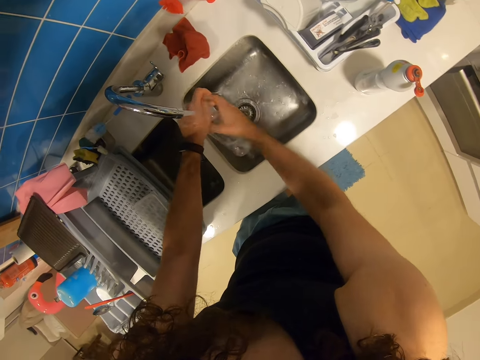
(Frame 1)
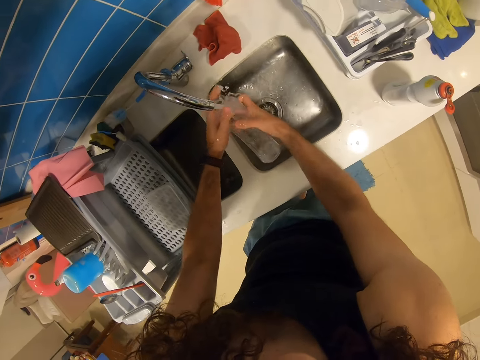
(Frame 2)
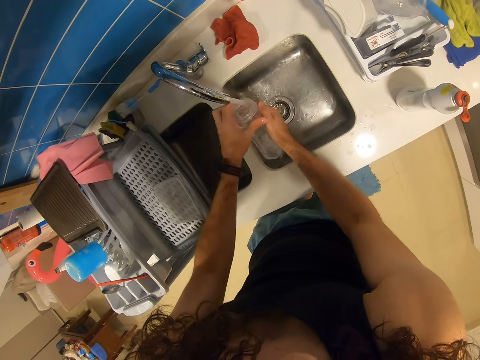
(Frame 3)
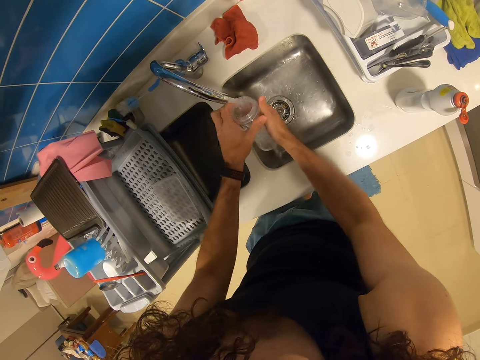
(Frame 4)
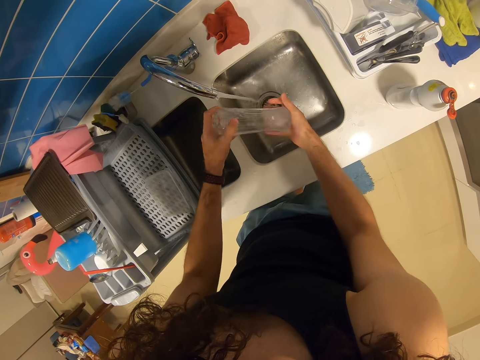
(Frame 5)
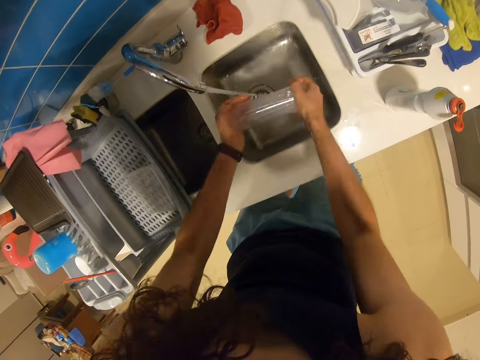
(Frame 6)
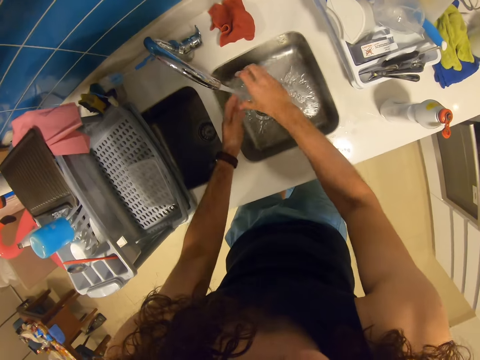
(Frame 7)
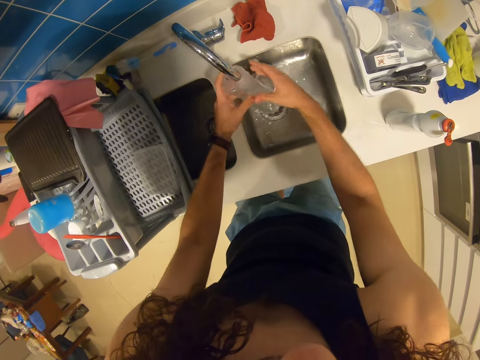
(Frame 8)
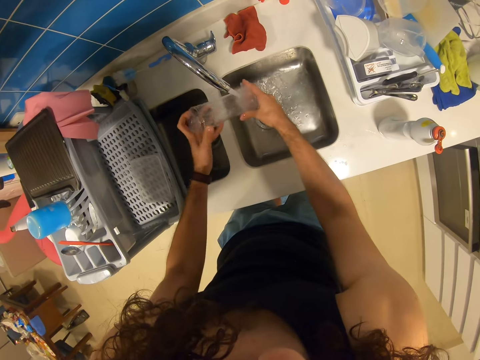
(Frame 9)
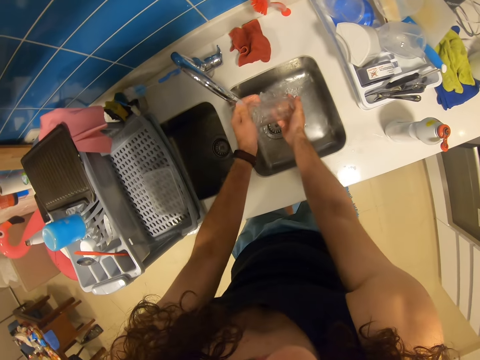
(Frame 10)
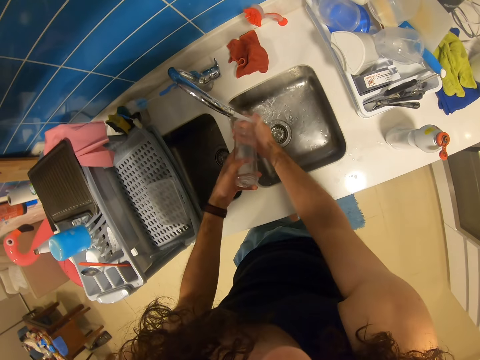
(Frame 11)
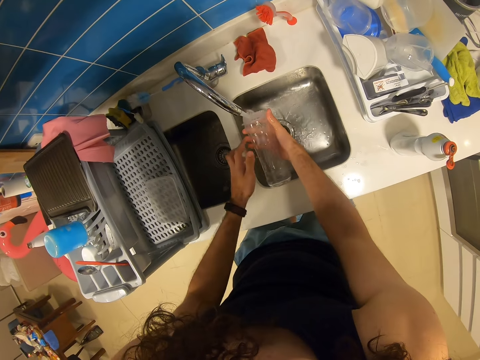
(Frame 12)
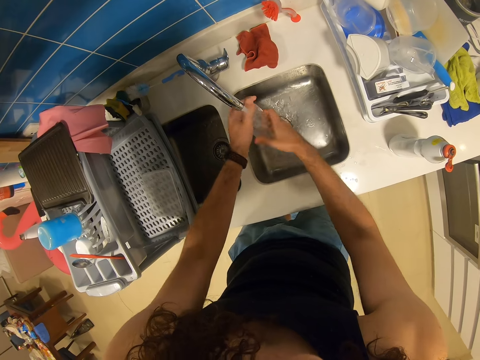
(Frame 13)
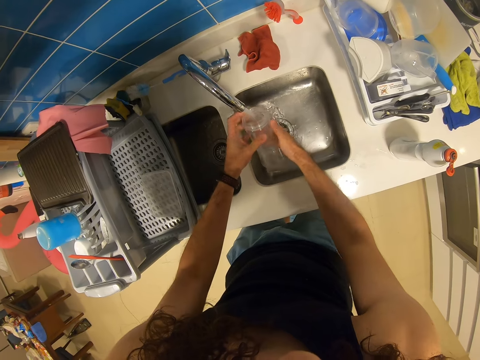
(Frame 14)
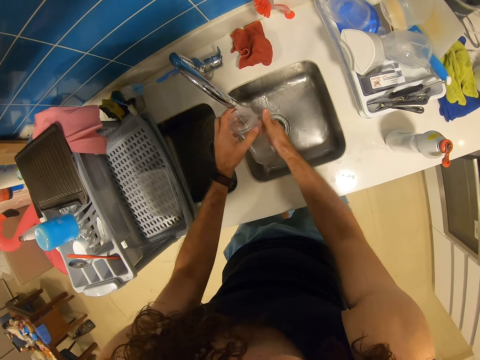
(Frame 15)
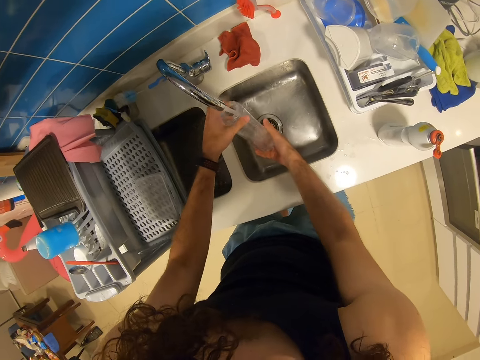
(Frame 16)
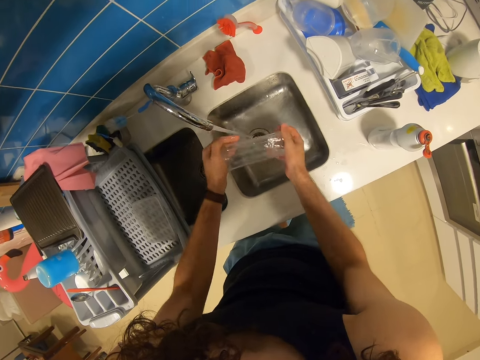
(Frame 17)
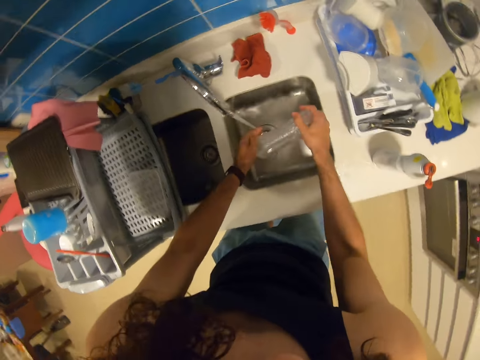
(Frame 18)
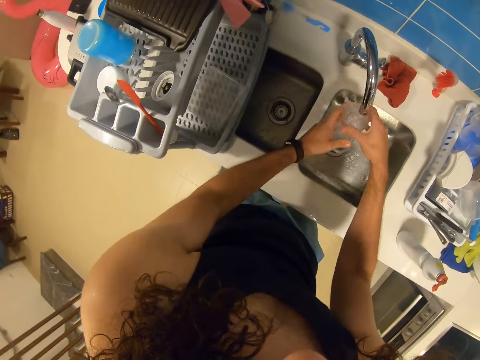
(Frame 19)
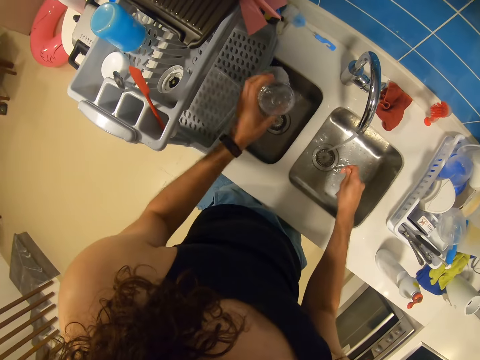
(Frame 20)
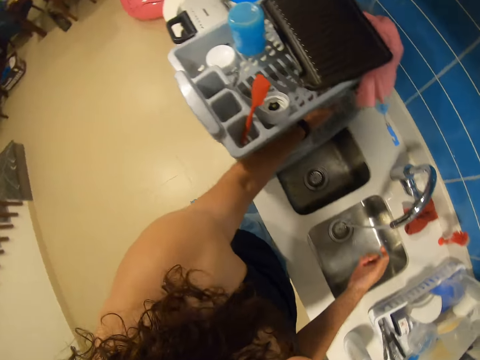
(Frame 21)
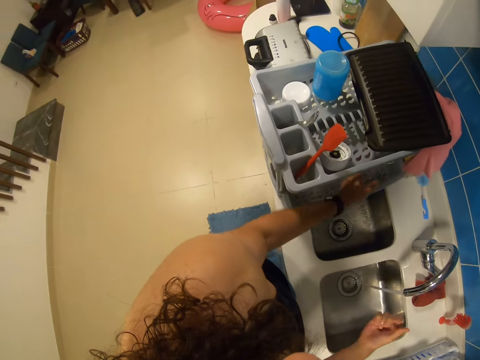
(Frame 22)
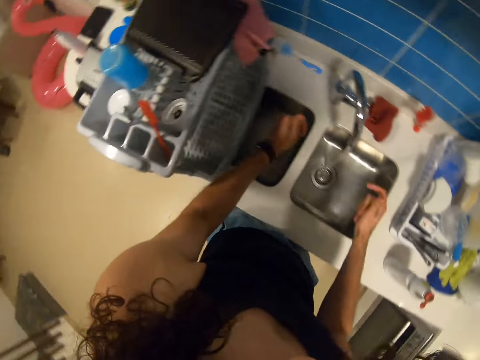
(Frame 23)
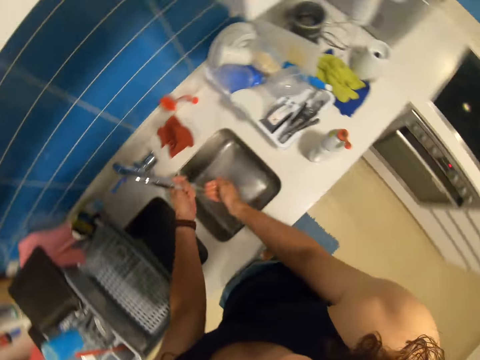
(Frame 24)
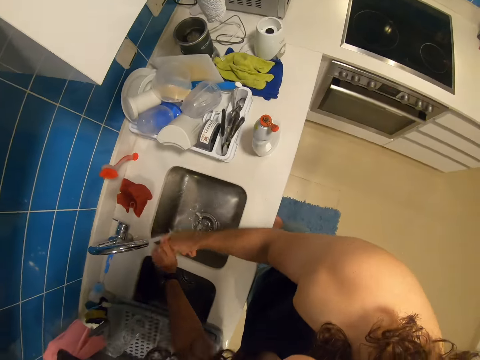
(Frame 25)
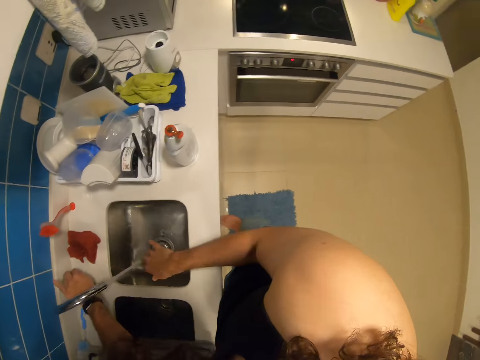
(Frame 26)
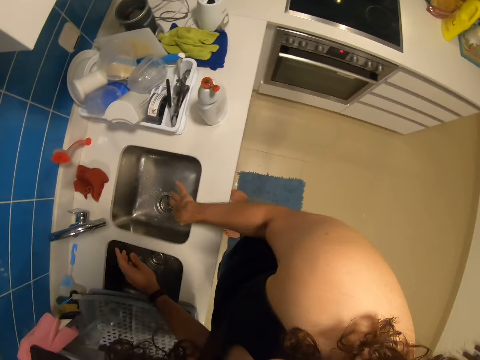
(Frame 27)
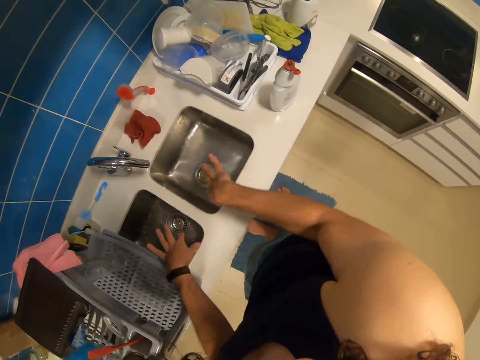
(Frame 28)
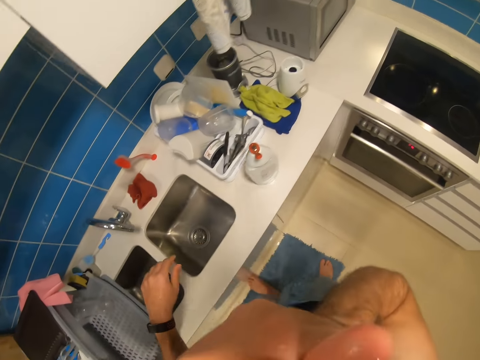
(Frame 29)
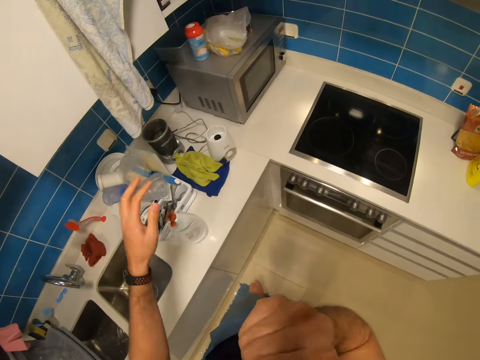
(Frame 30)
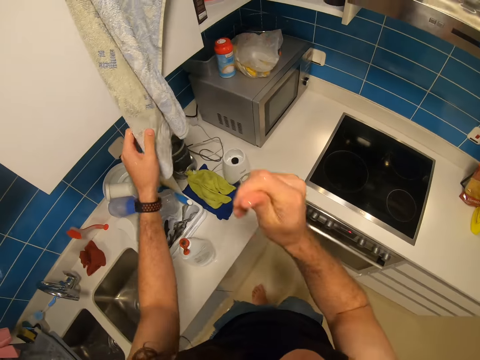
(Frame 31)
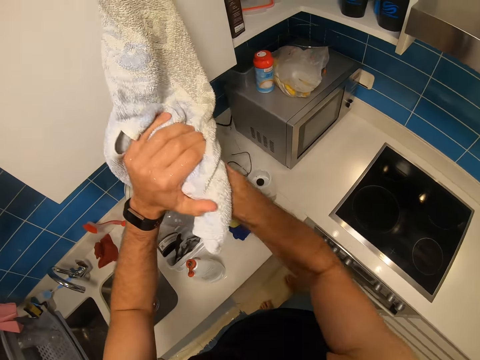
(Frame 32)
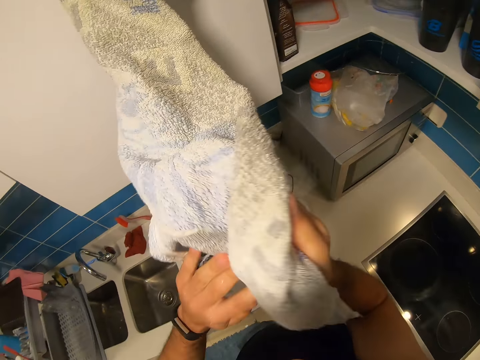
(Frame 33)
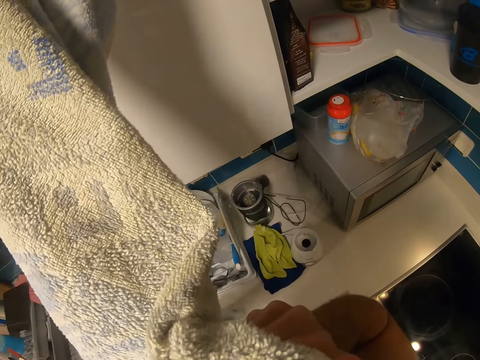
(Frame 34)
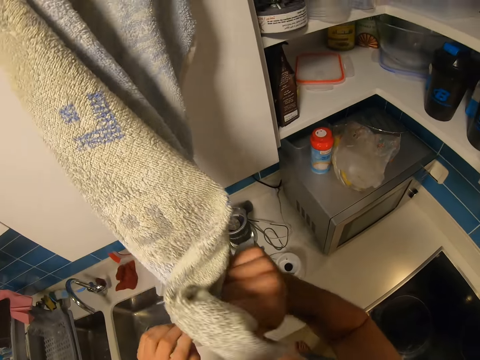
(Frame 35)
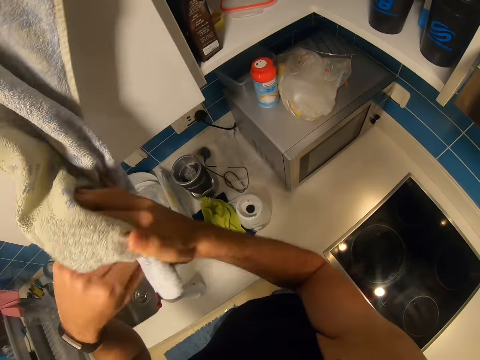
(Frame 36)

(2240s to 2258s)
The camera wearer washes the tumbler. He drops the plastic tumbler. He rinses his hands. He turns off the tap. He shakes his hands. He touches his face. He dries his hands on the kitchen towel.

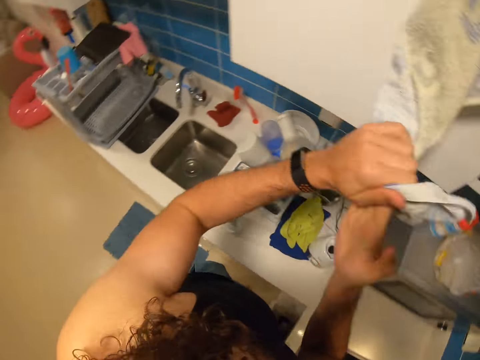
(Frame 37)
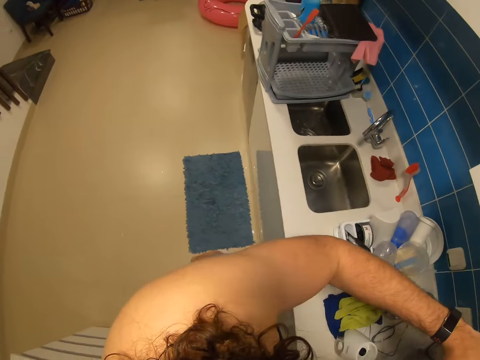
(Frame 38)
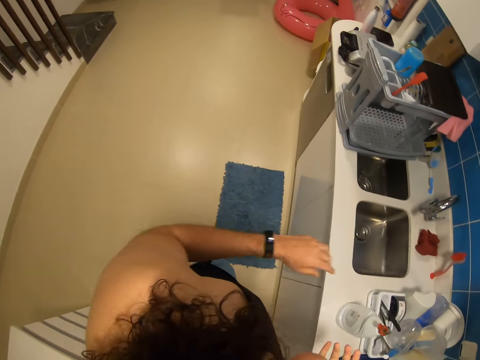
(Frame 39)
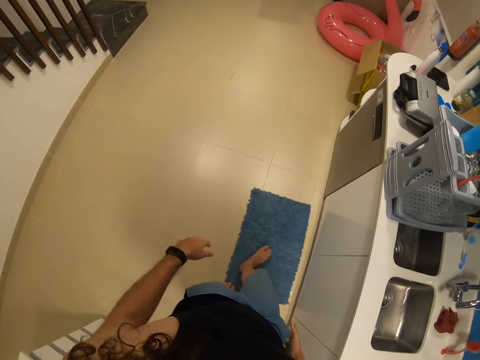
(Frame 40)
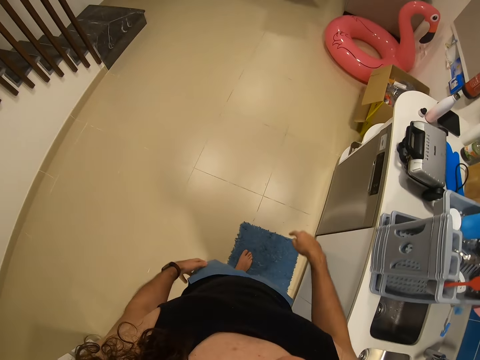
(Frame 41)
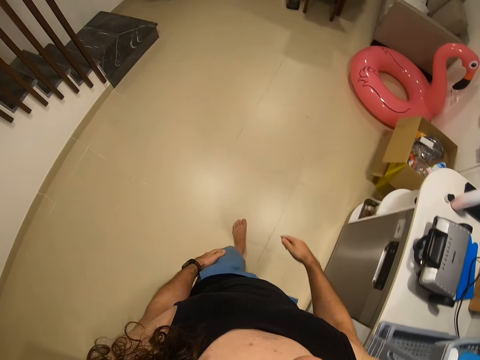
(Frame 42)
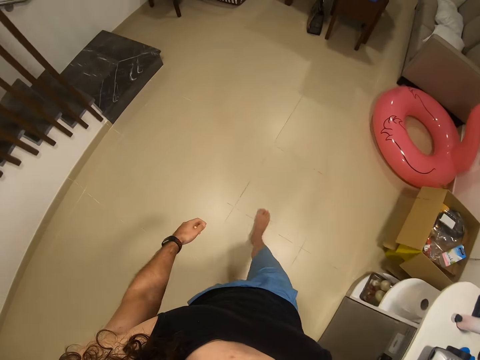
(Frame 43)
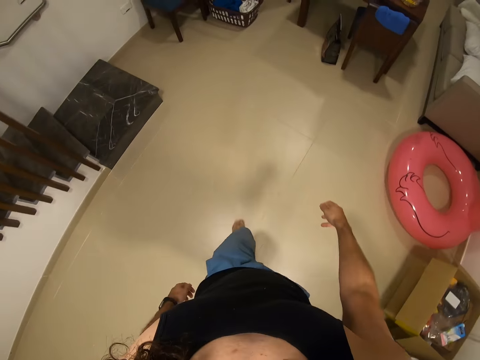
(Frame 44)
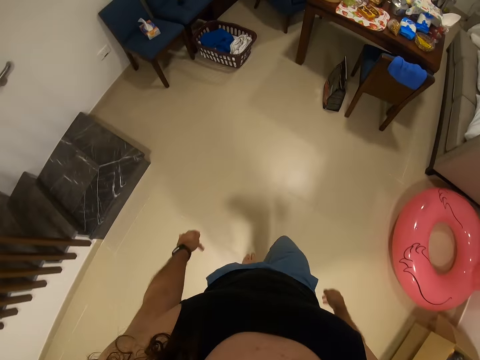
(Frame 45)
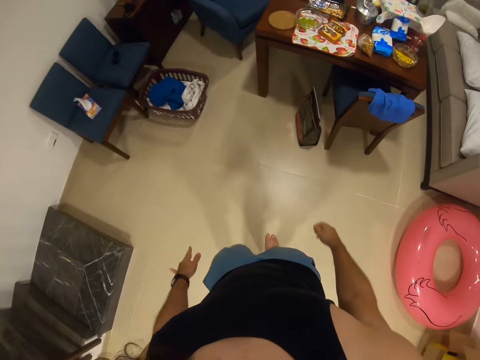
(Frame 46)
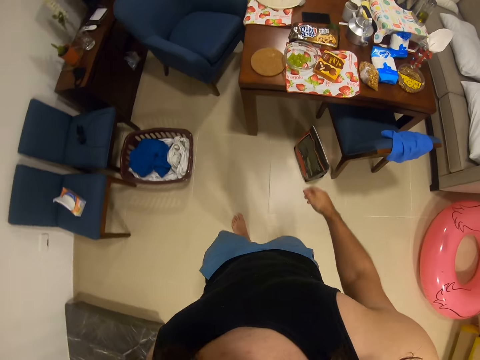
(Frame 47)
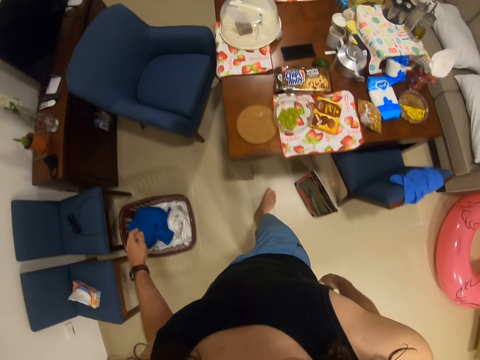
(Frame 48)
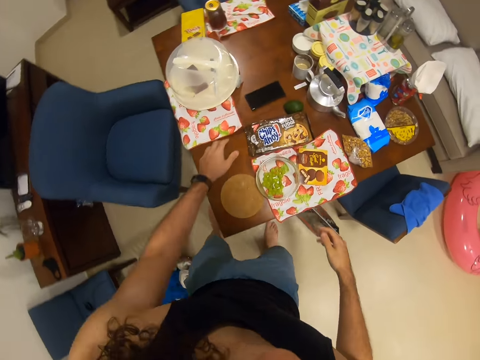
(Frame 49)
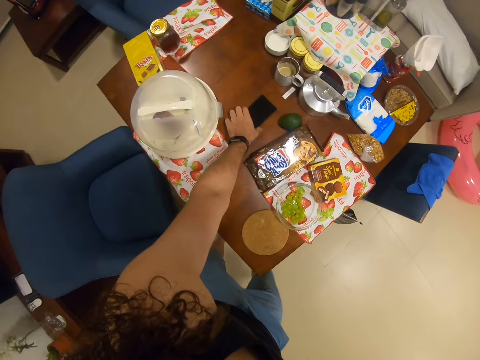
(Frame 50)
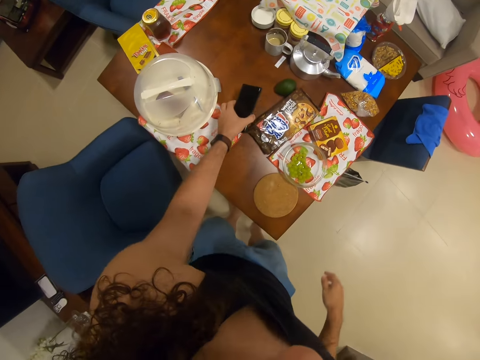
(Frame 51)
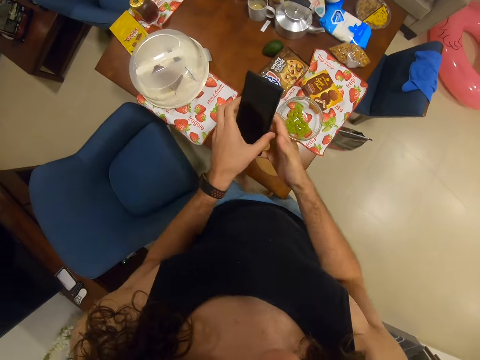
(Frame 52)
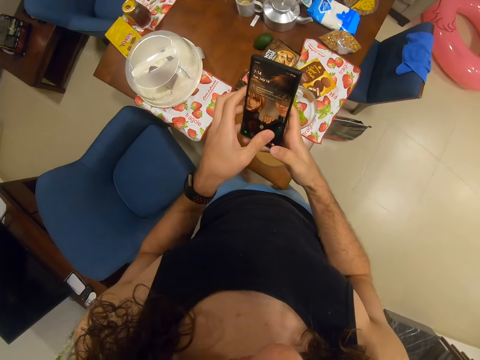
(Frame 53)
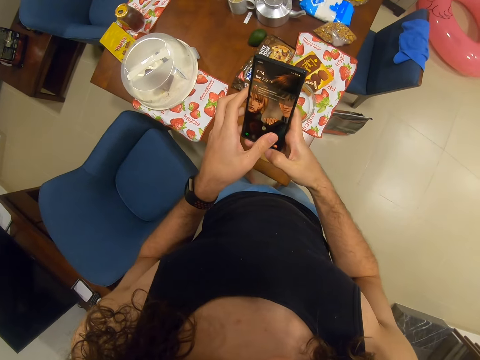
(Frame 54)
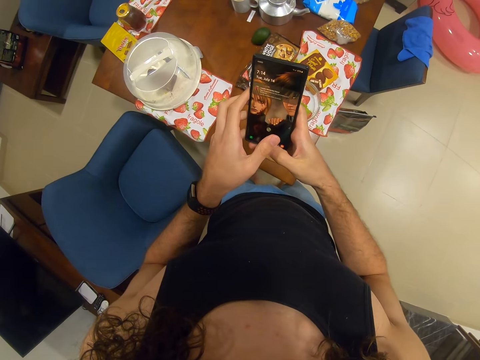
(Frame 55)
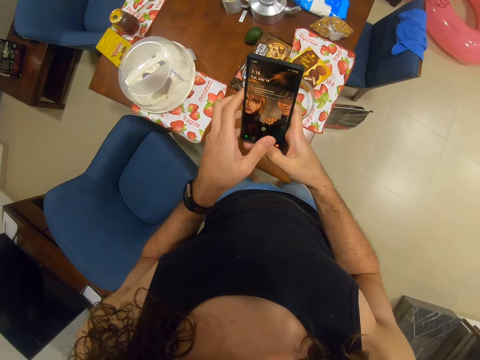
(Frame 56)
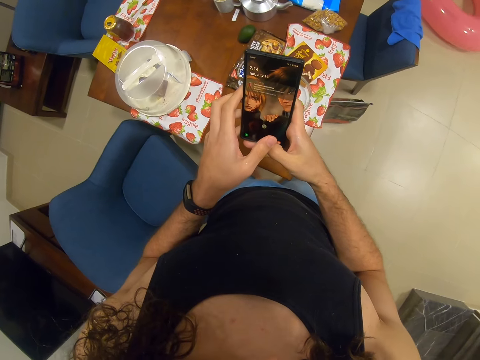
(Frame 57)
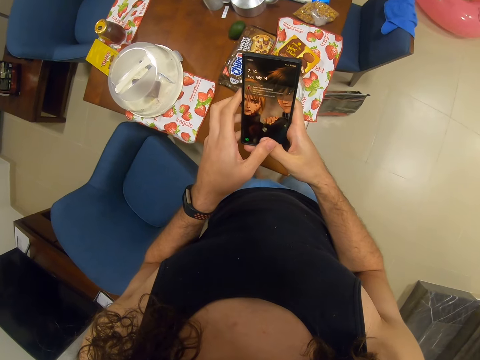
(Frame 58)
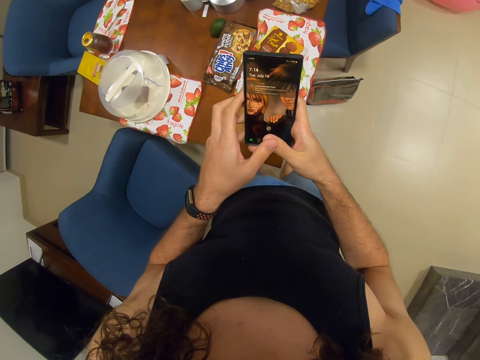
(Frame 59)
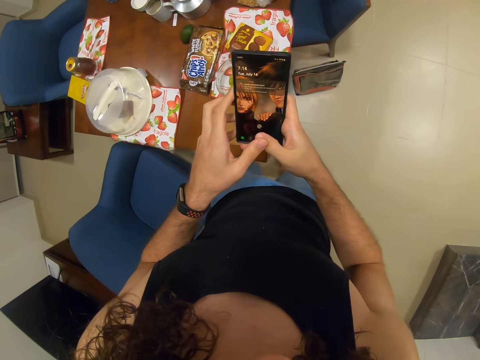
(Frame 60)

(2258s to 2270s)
The camera wearer walks in the kitchen. They pick up the cellphone. They operate the cellphone.
